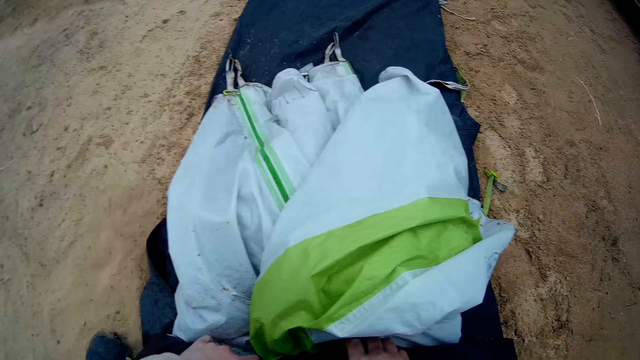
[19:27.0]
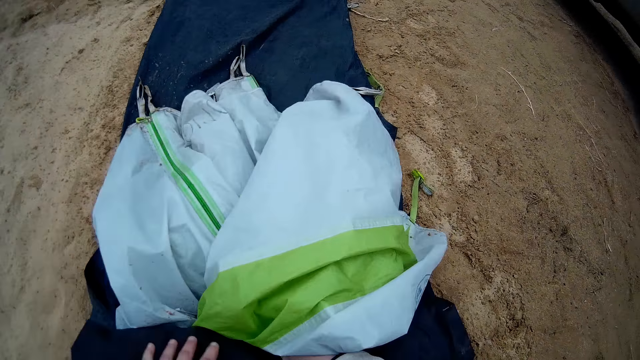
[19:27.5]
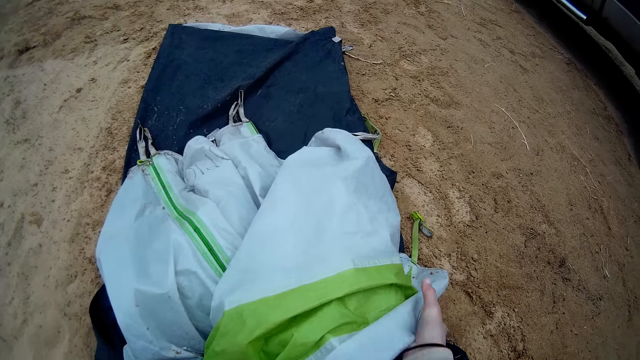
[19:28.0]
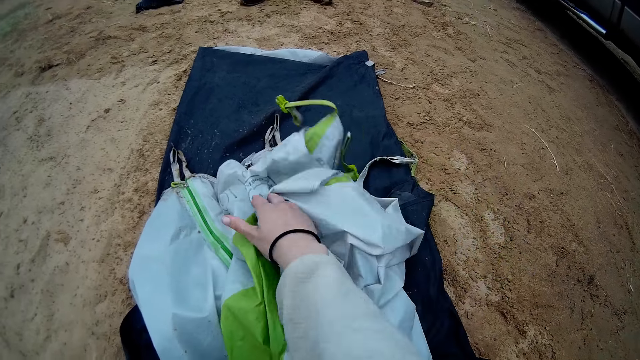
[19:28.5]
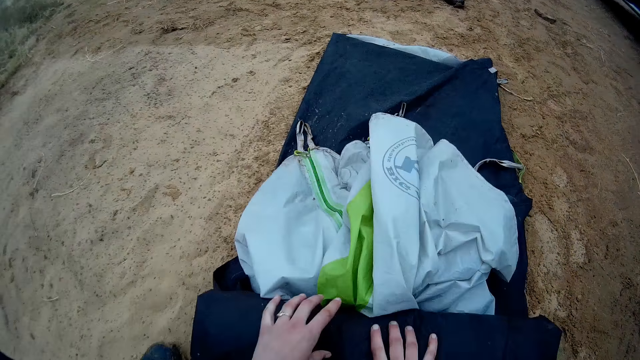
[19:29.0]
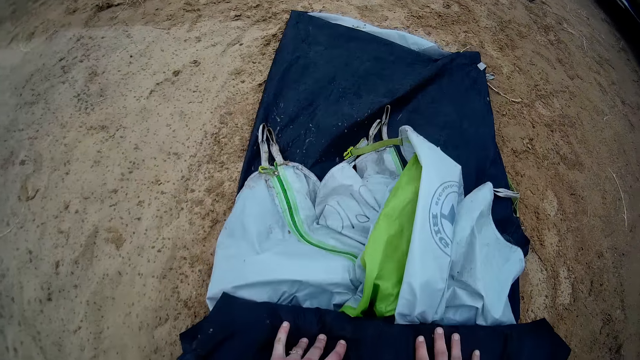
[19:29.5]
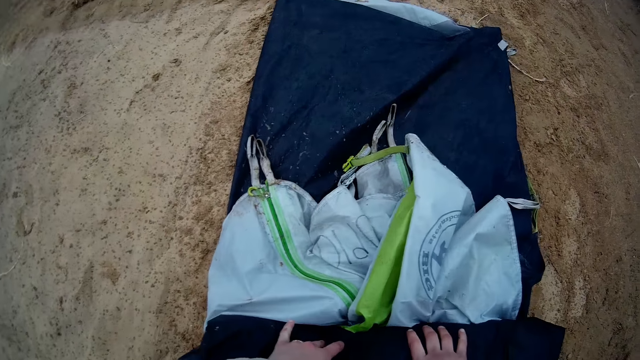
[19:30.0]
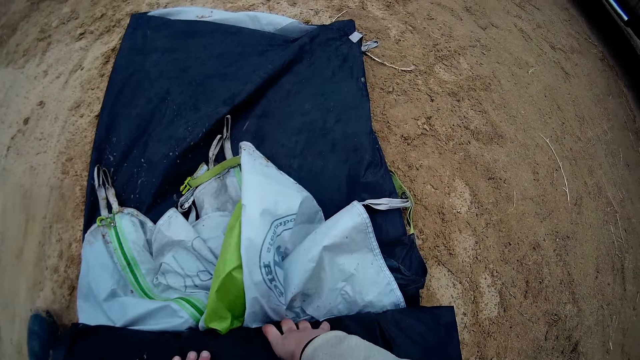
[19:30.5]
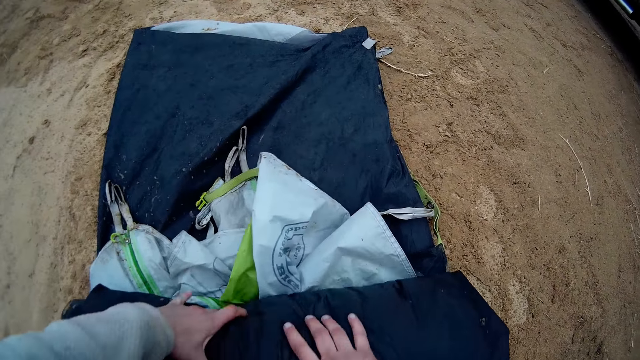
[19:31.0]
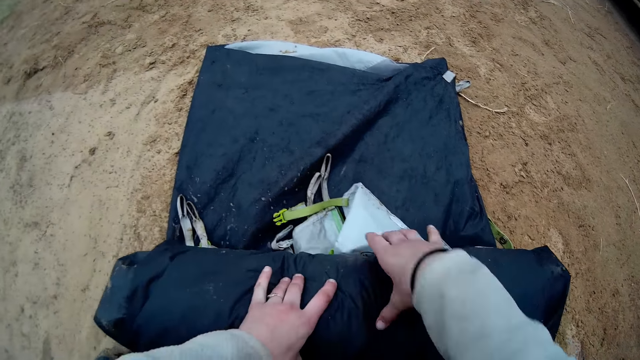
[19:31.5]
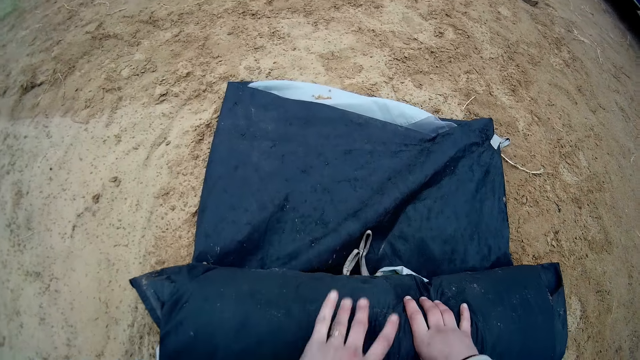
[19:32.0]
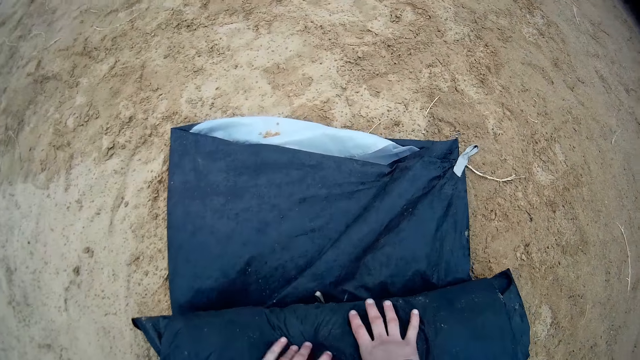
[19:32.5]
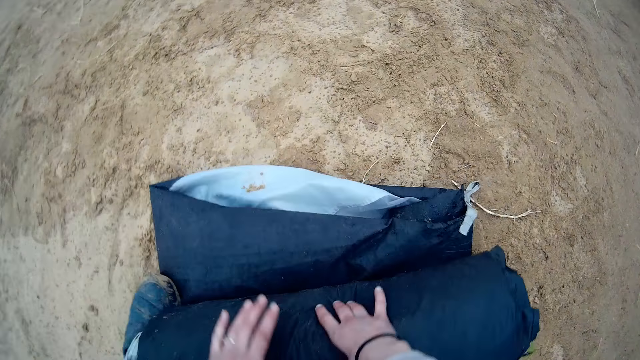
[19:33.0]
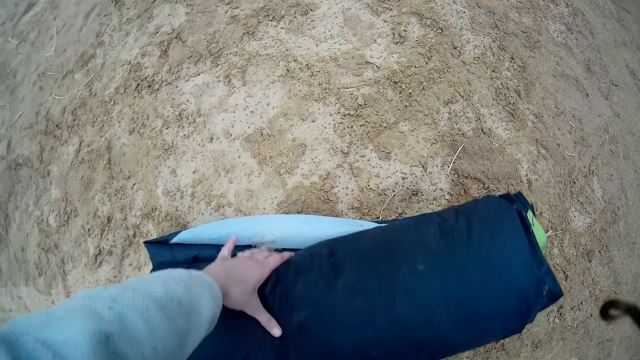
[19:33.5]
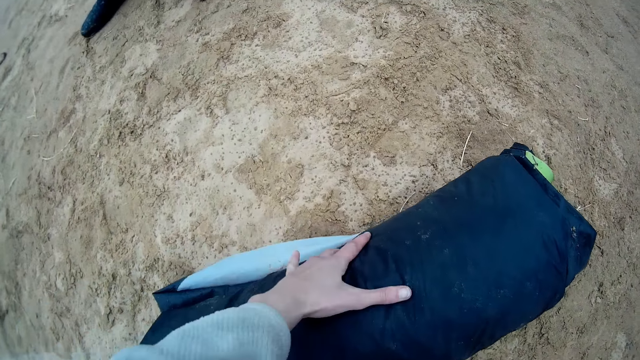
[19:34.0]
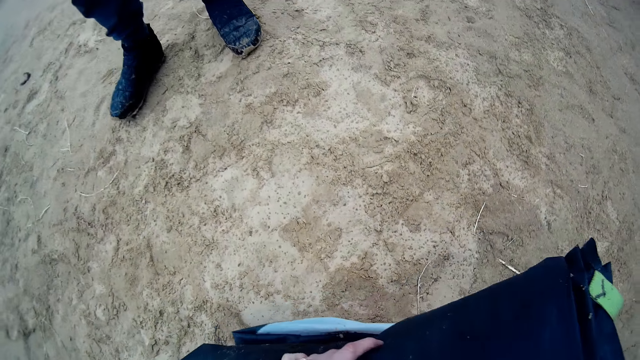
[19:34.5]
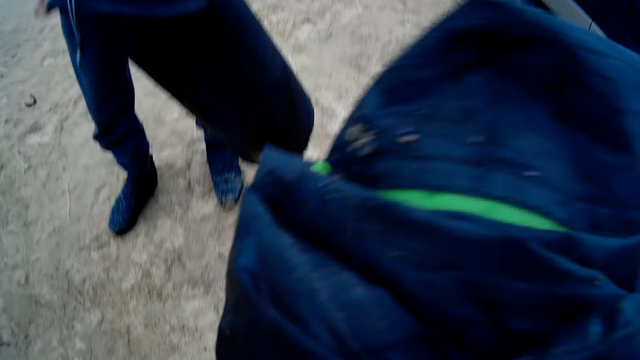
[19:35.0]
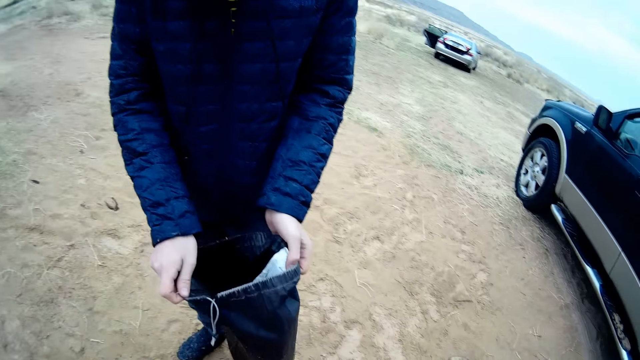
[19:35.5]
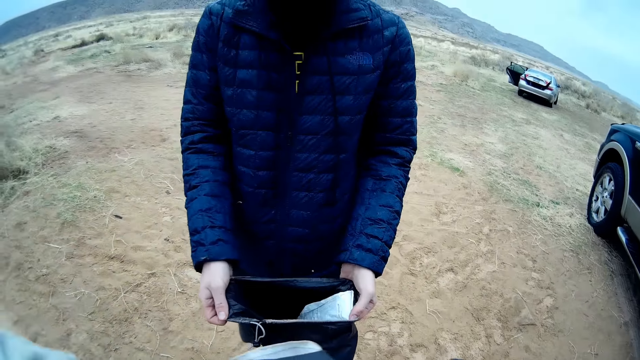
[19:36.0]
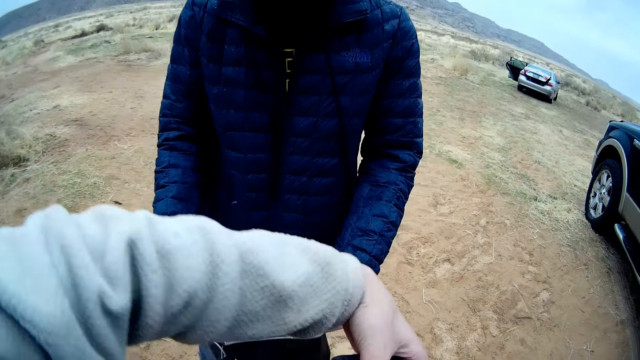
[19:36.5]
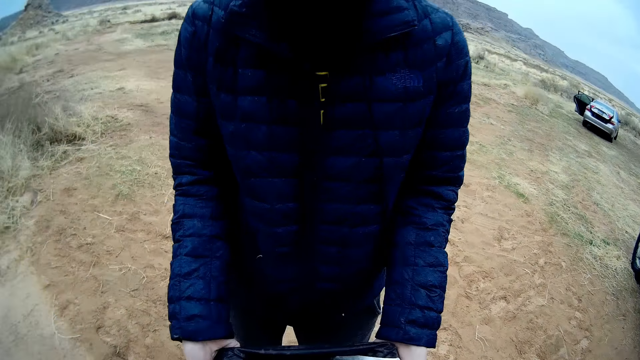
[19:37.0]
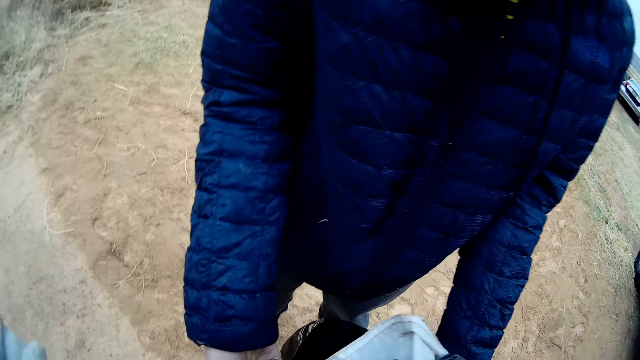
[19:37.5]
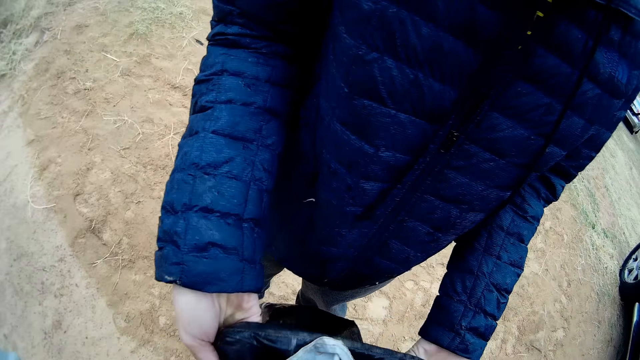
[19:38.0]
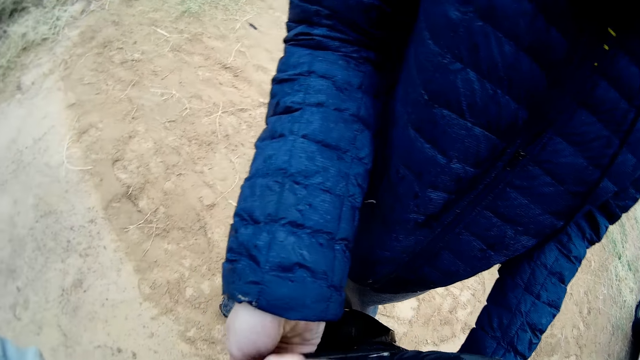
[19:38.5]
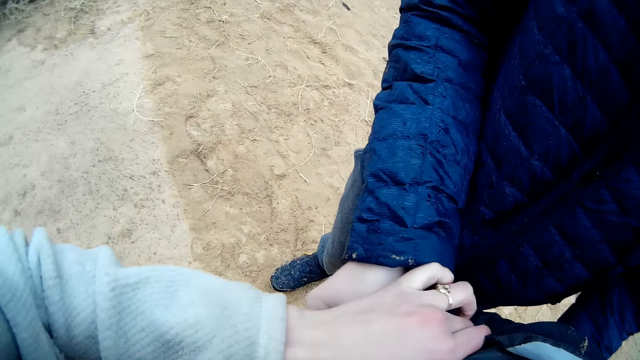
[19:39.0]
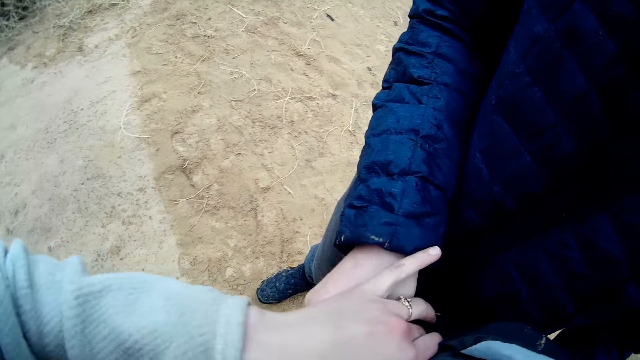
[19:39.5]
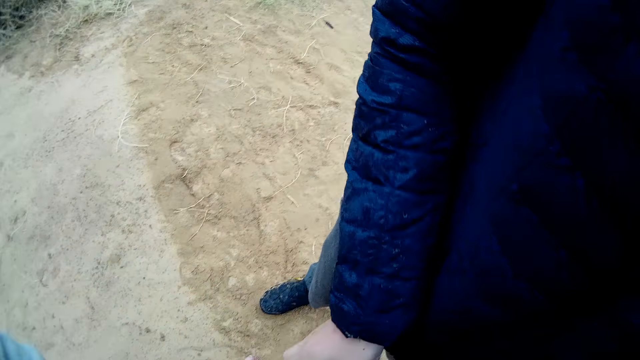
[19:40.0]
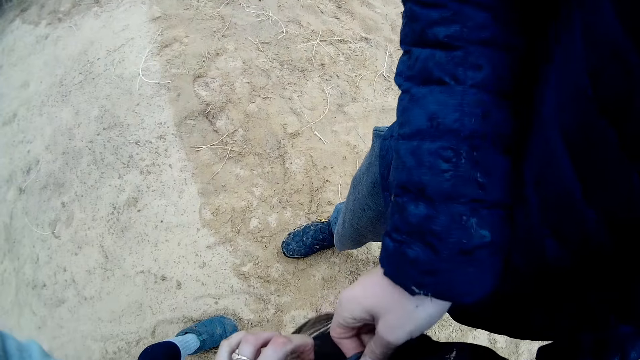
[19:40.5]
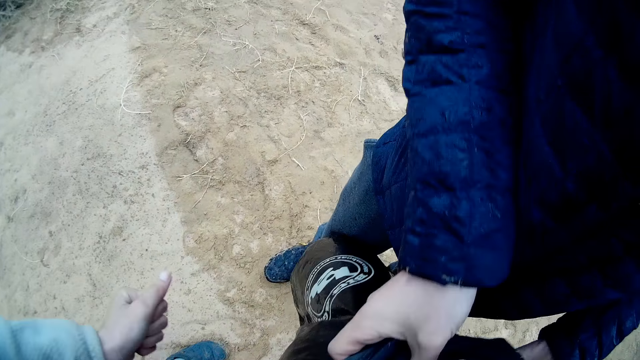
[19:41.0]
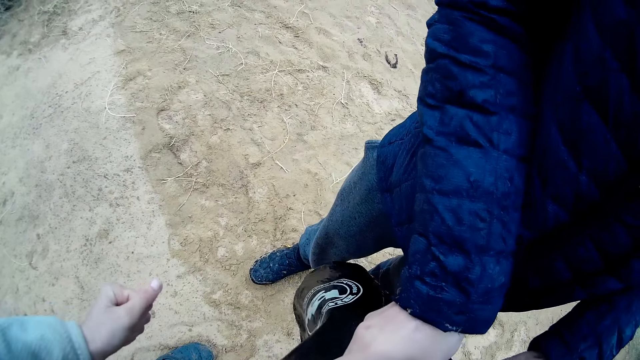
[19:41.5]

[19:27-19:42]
The camera wearer picks up the carpets and the net poles on the ground. A man holds a net cot cover bag with both hands. The man walks towards the camera wearer. The camera wearer waves the left hand. They put the carpet and the net poles in the net cot cover bag with the man.

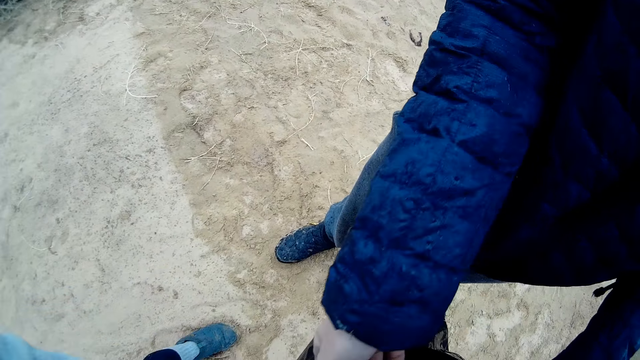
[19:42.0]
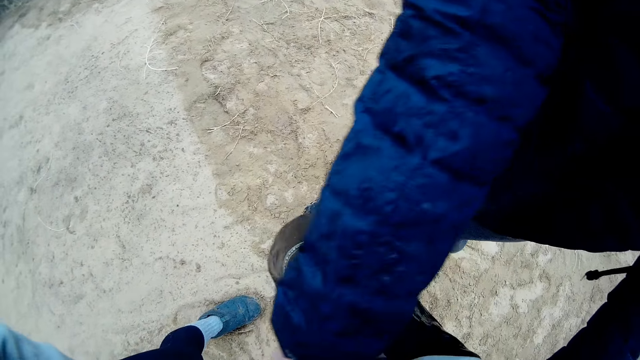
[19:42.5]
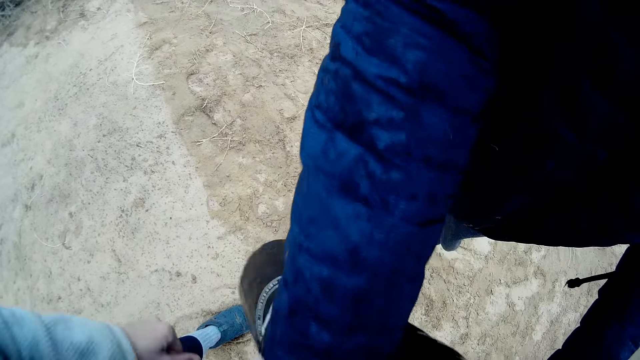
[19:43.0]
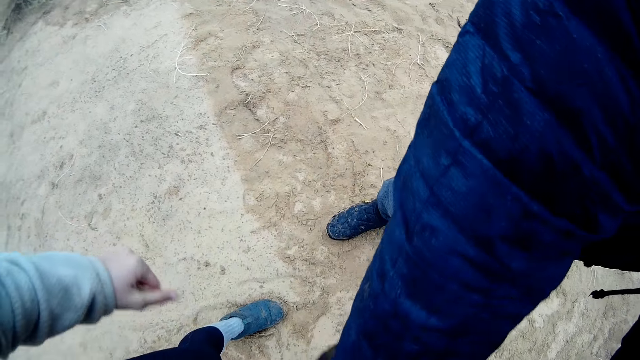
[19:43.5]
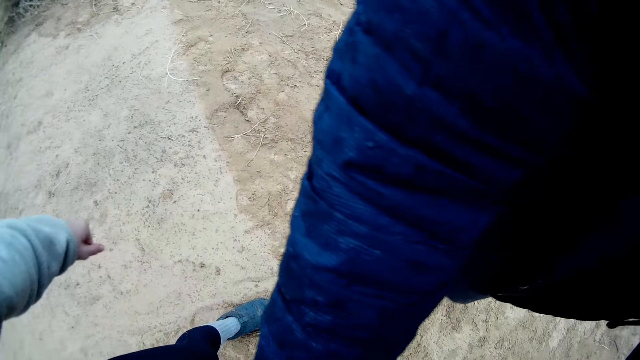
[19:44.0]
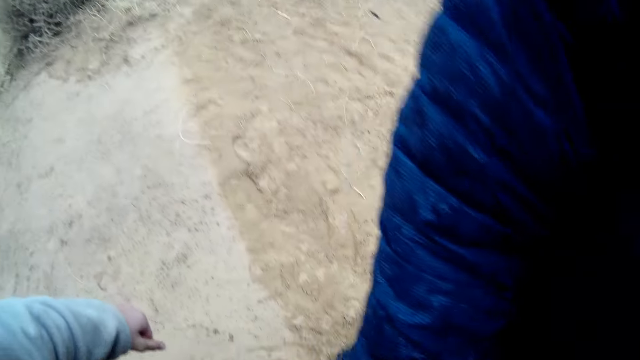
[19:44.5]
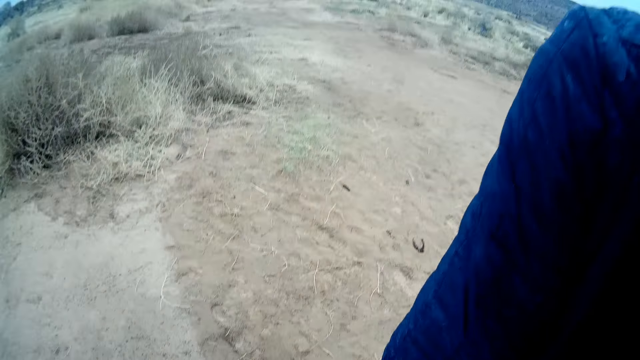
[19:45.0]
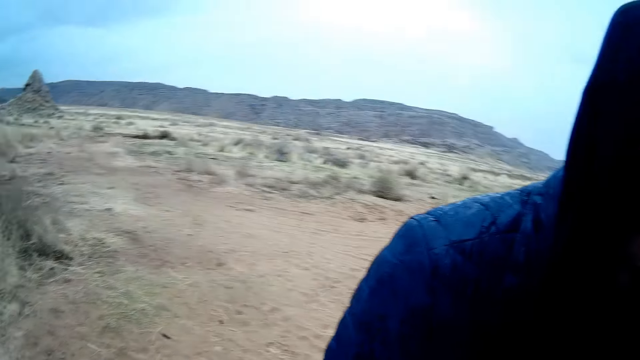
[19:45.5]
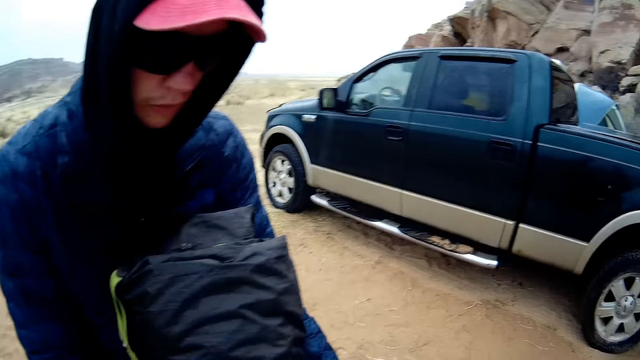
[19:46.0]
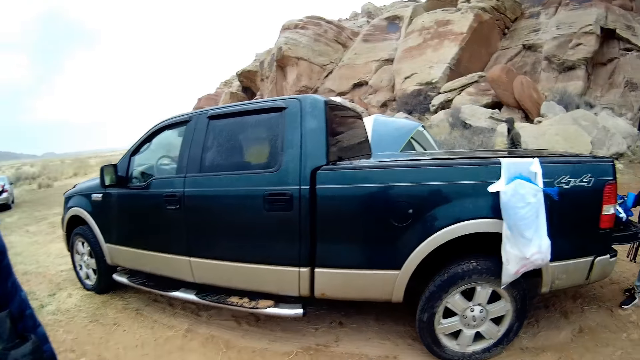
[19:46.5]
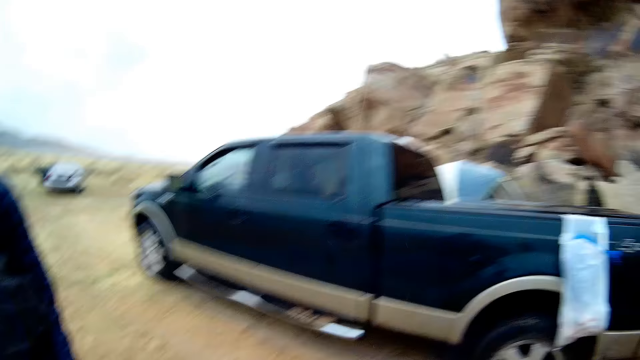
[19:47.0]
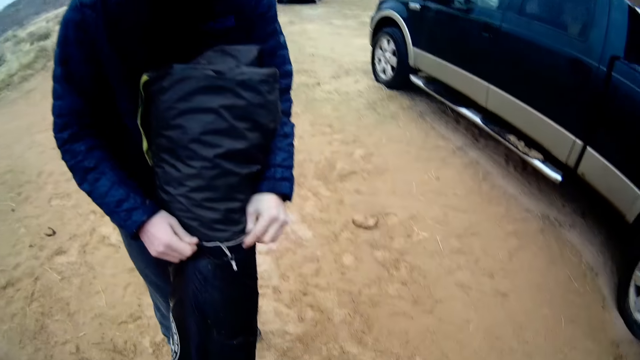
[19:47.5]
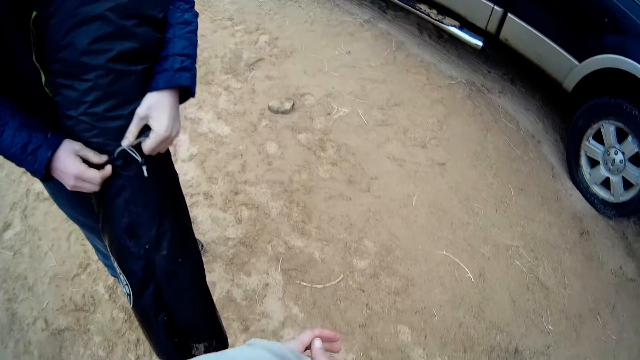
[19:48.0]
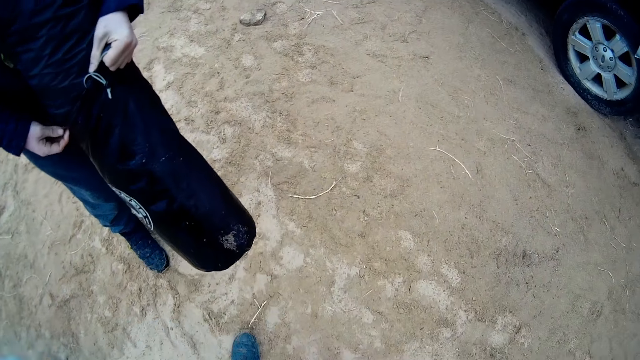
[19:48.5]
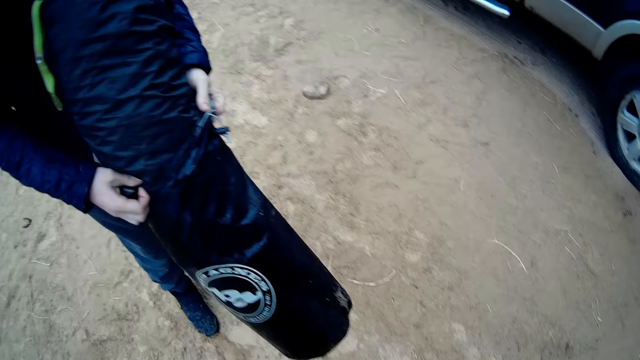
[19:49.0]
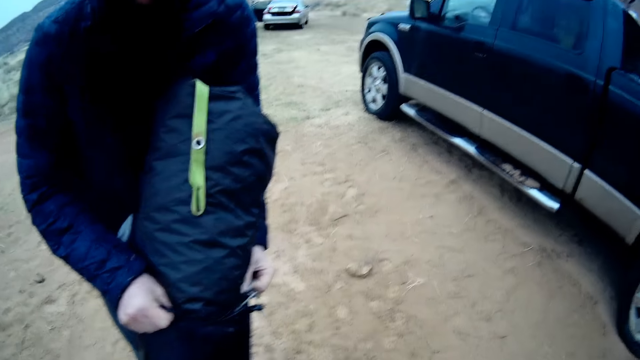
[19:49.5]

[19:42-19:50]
The camera wearer looks around. A person holds the net pole cot cover bag with both hands.
